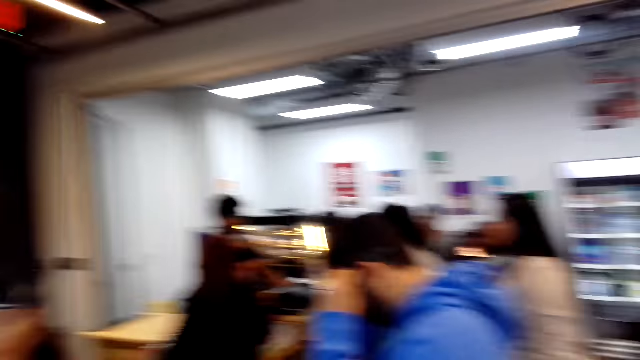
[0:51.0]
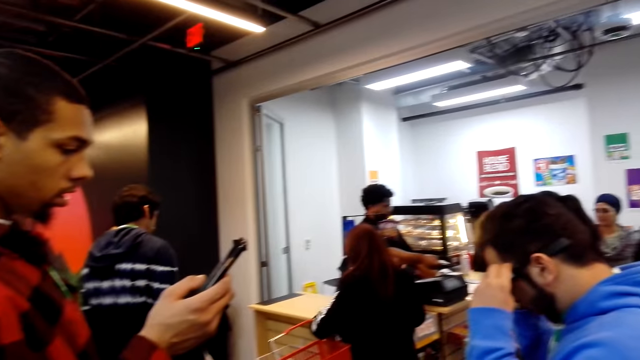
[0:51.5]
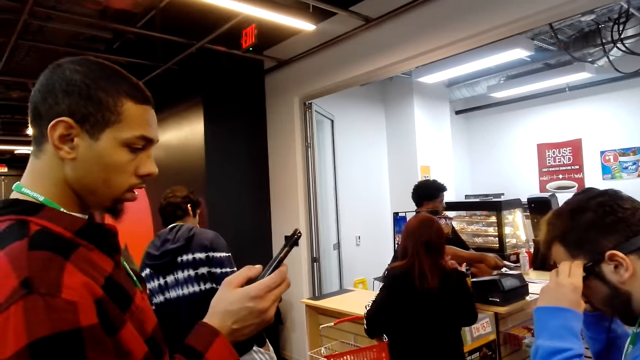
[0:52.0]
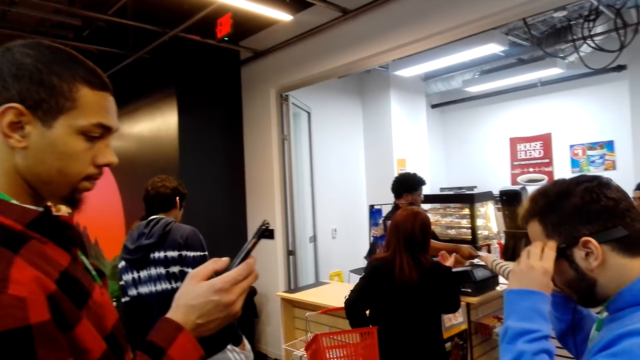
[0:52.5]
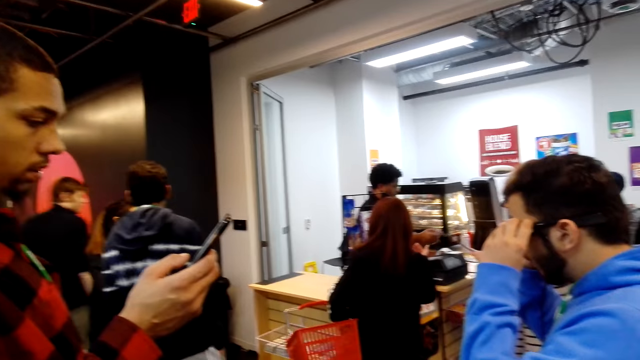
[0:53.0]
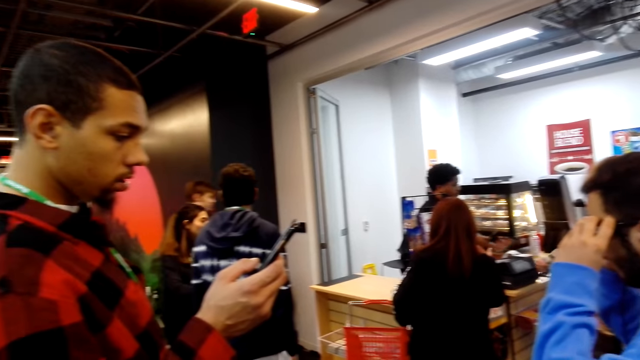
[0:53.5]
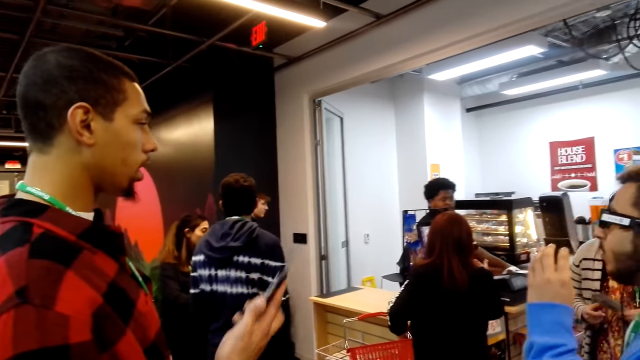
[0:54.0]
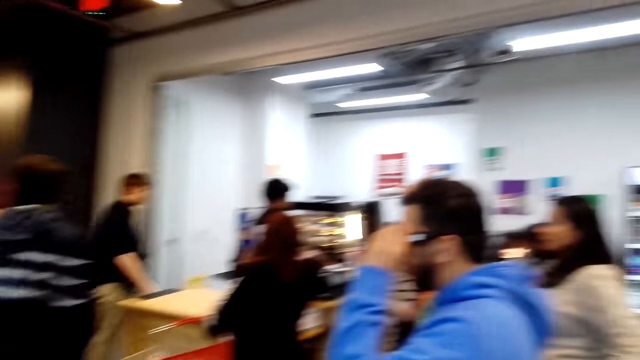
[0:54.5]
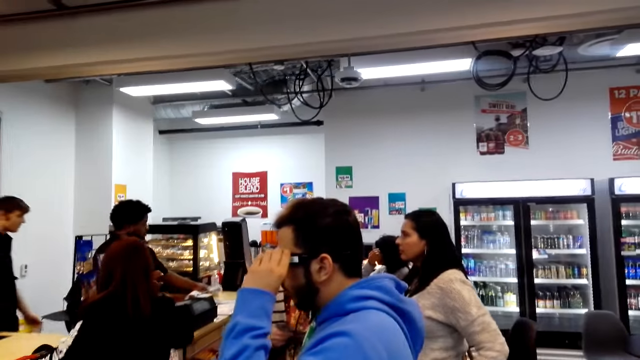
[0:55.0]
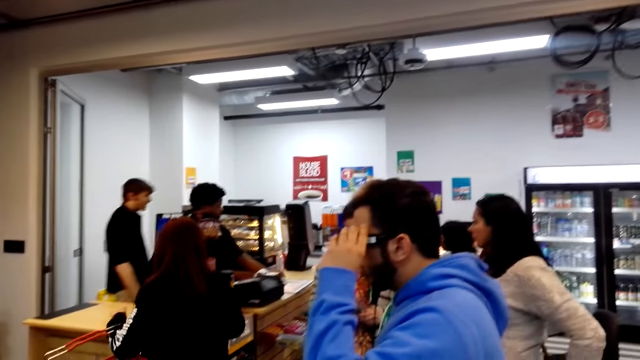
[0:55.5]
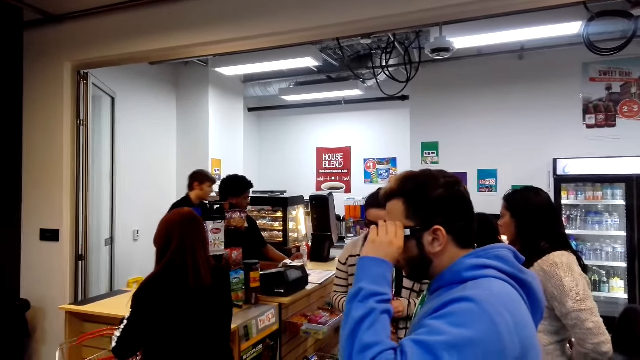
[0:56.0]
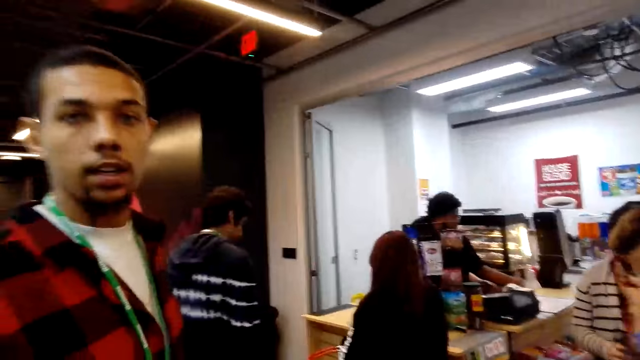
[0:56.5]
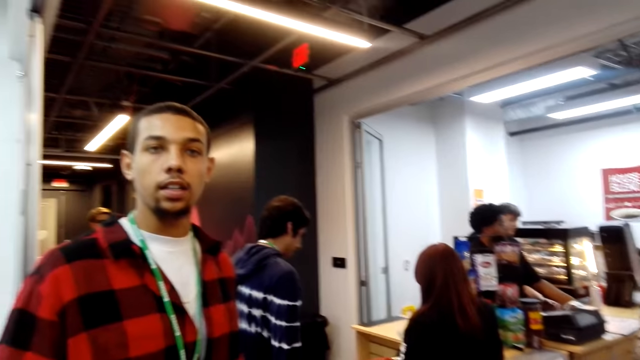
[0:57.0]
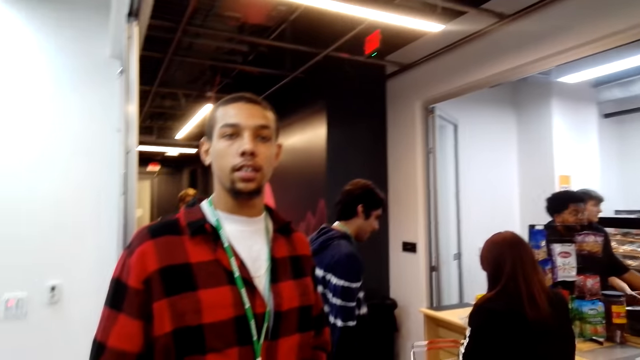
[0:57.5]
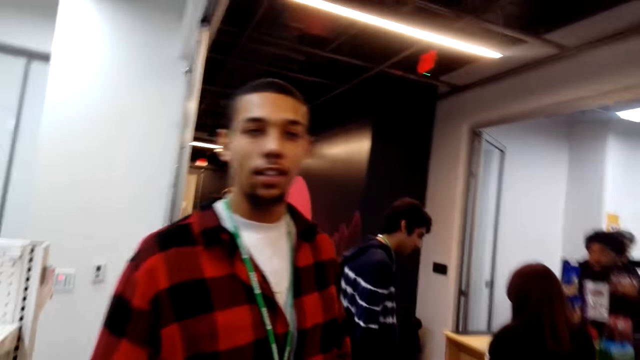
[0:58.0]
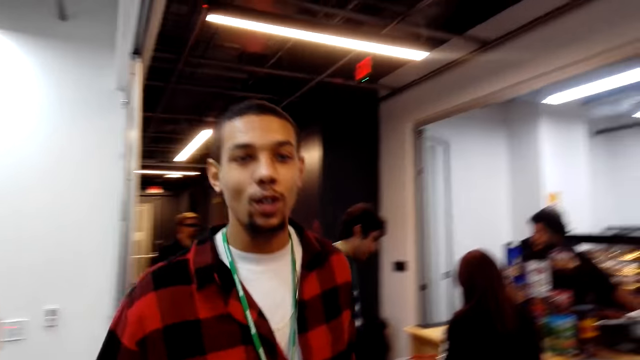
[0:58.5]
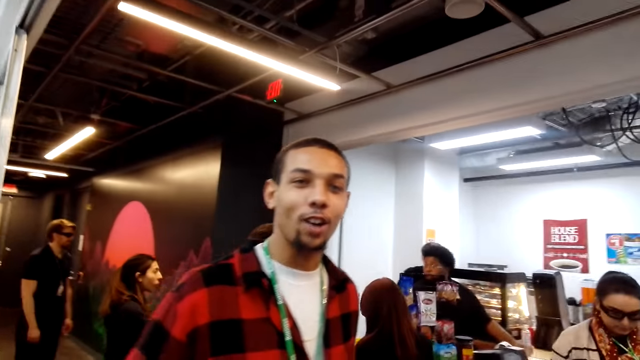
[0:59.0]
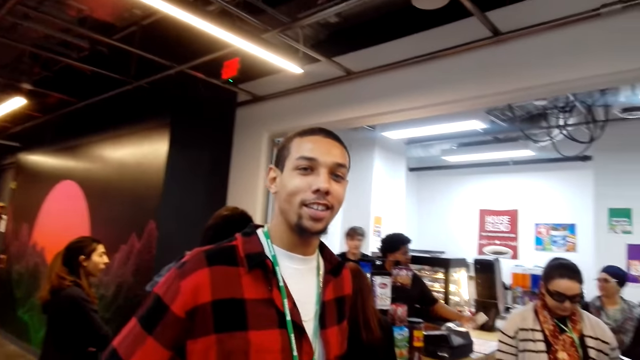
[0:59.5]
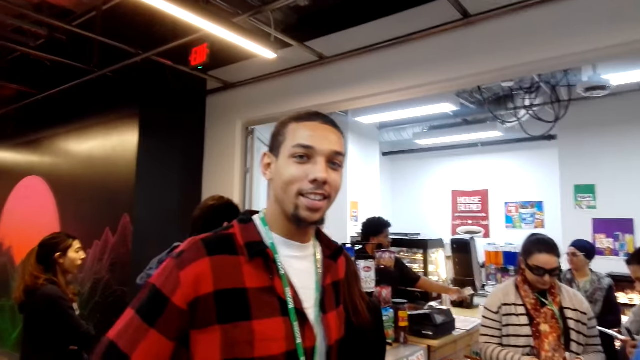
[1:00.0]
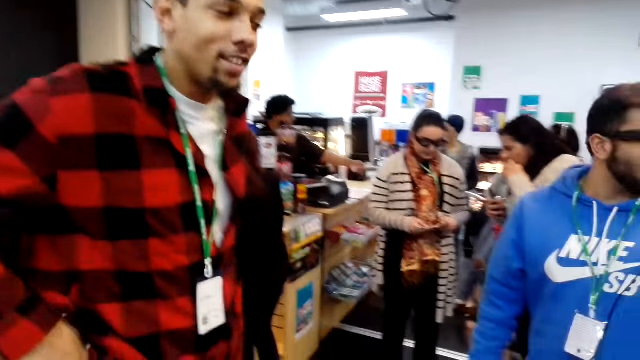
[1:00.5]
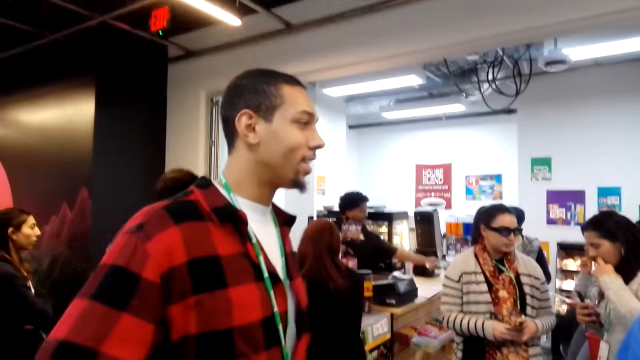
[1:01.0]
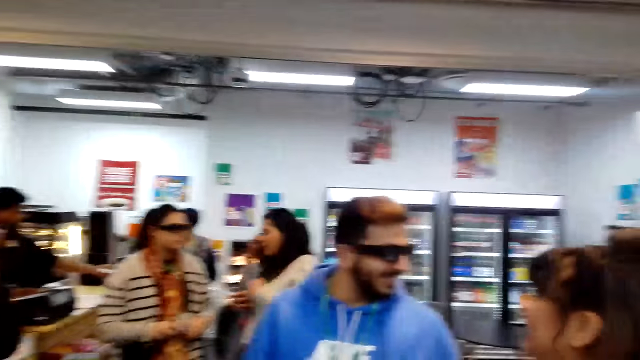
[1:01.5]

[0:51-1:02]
A person puts on the goggles. Another person walks around. A third person walks around. The camera wearer looks around. The second person talks with the camera wearer.

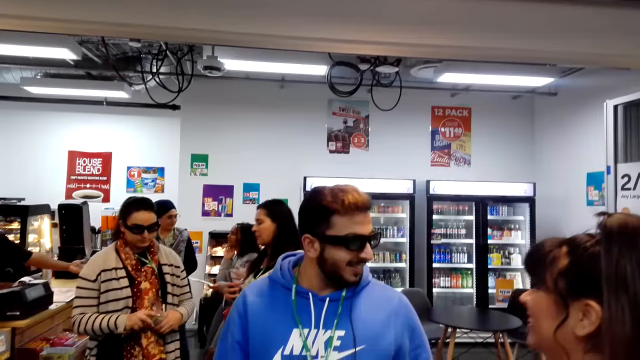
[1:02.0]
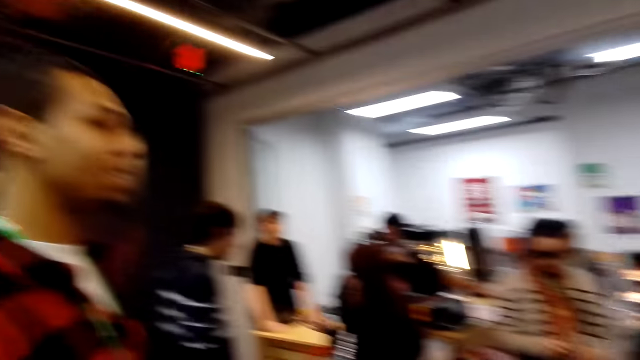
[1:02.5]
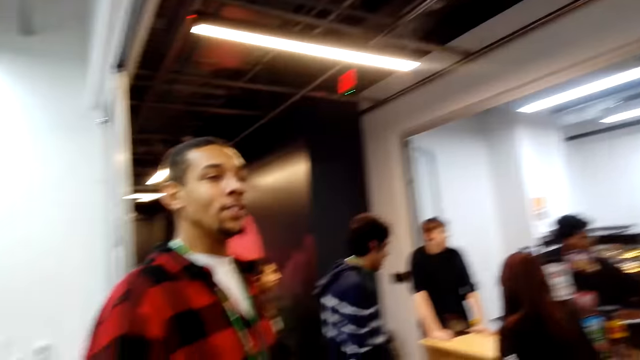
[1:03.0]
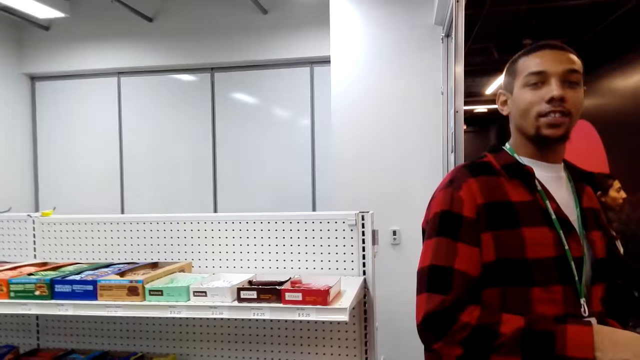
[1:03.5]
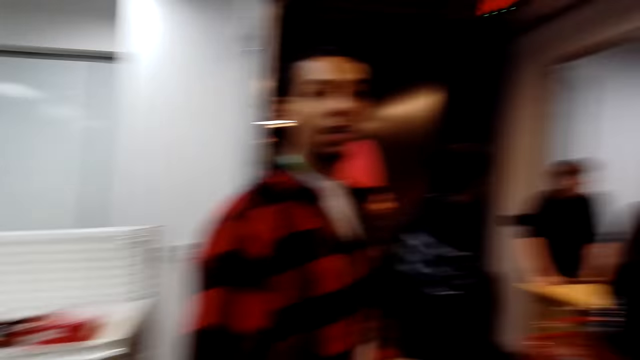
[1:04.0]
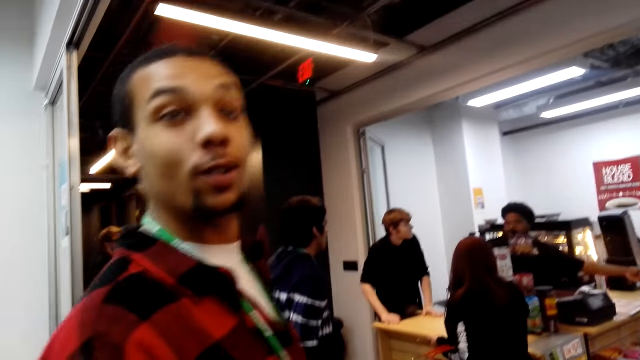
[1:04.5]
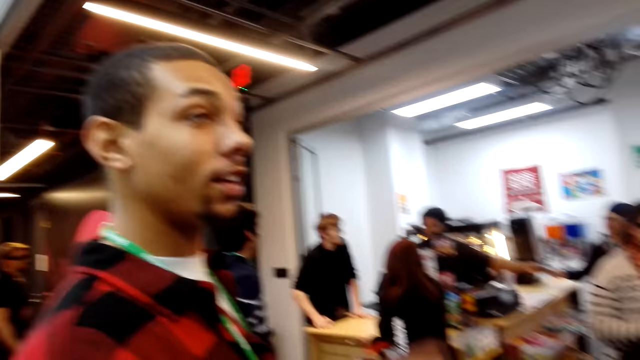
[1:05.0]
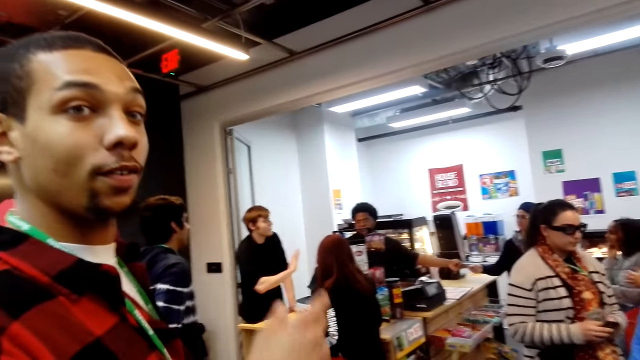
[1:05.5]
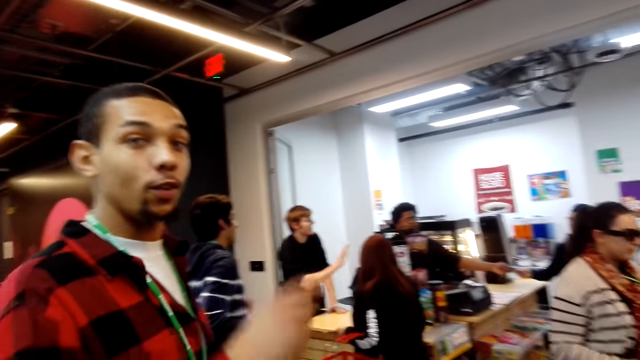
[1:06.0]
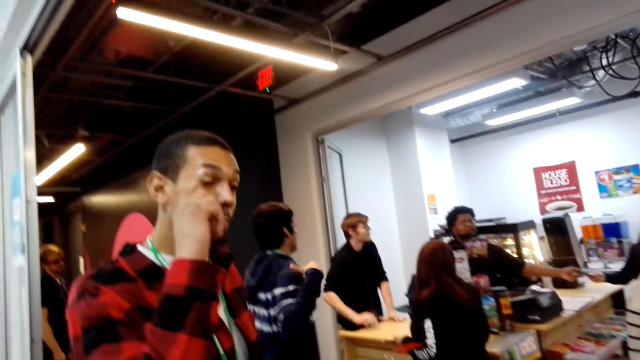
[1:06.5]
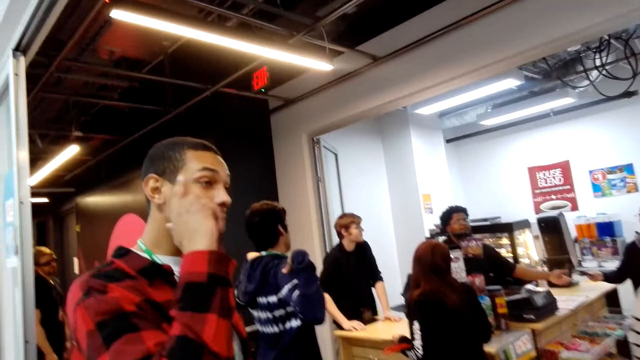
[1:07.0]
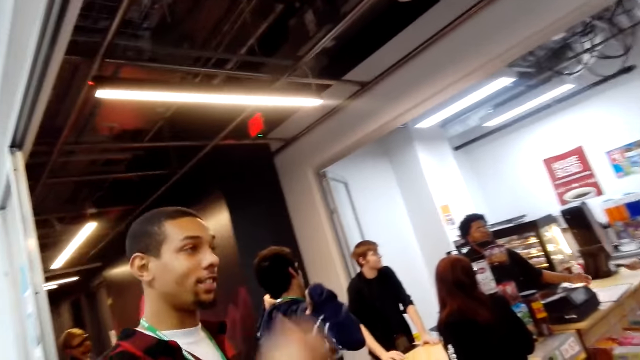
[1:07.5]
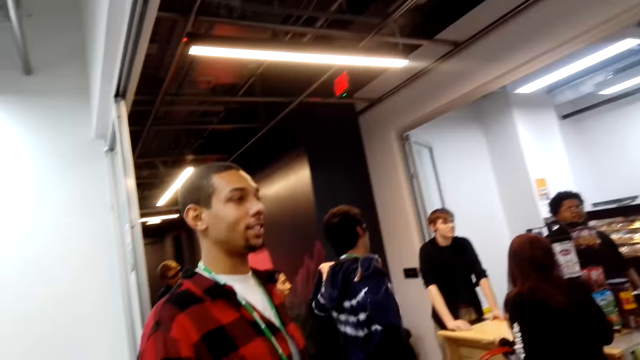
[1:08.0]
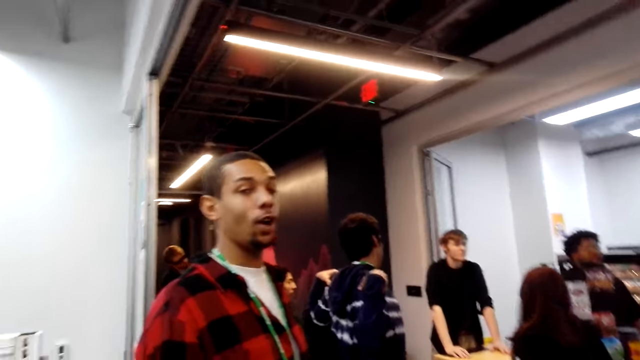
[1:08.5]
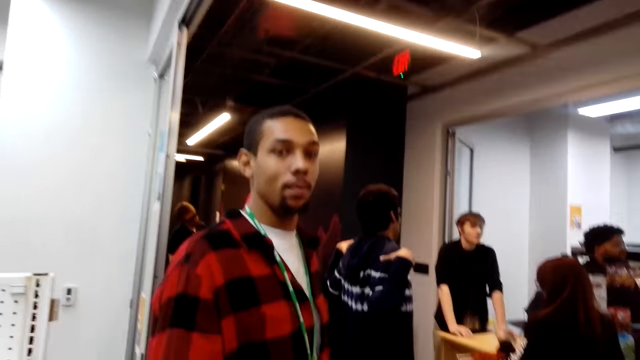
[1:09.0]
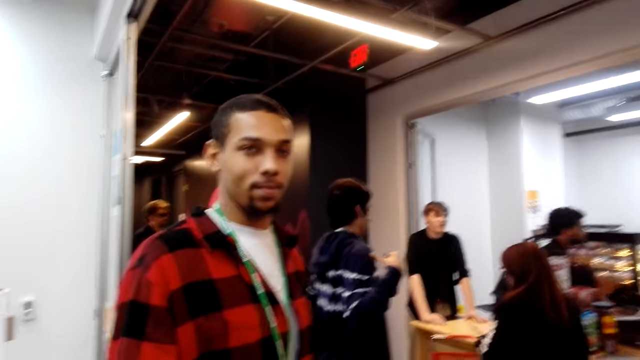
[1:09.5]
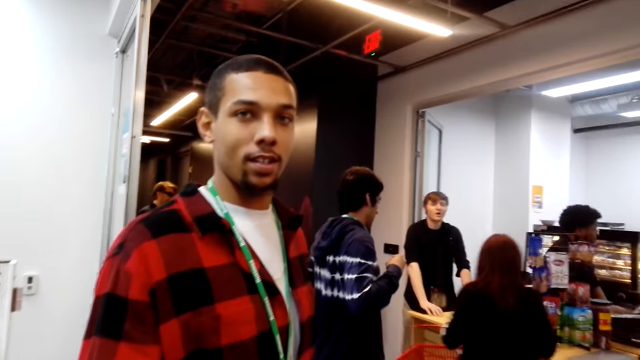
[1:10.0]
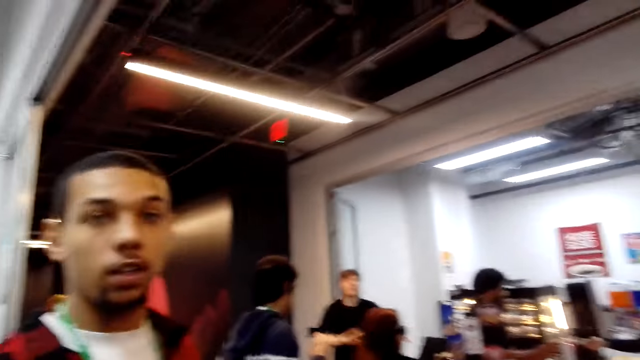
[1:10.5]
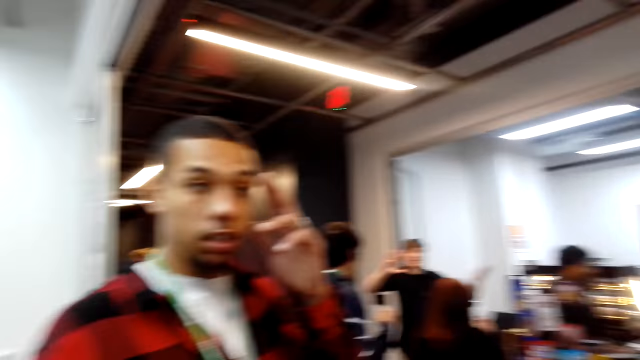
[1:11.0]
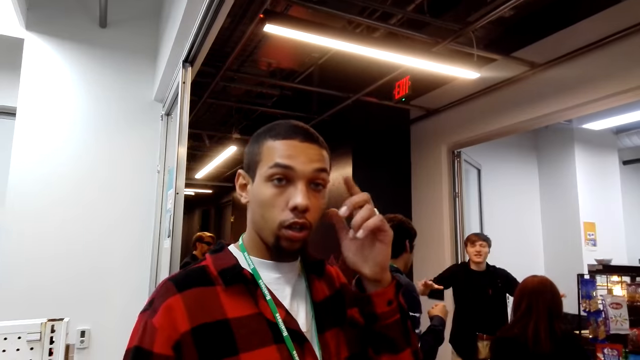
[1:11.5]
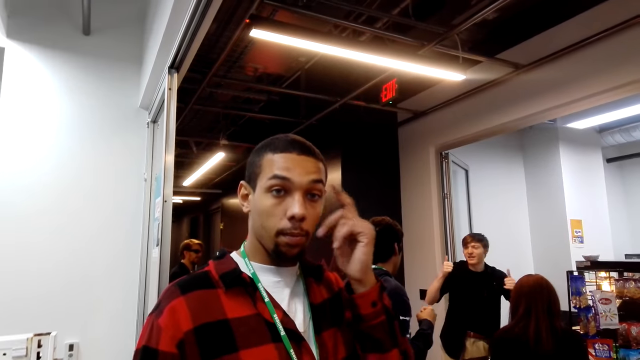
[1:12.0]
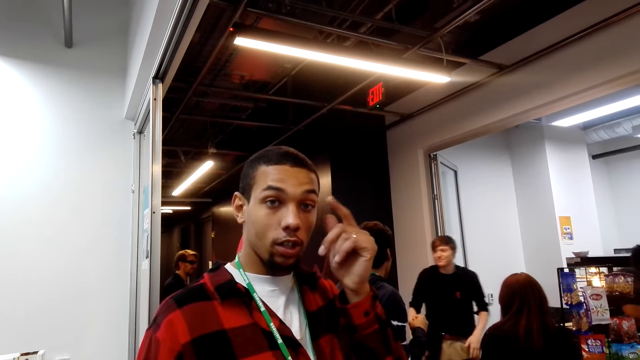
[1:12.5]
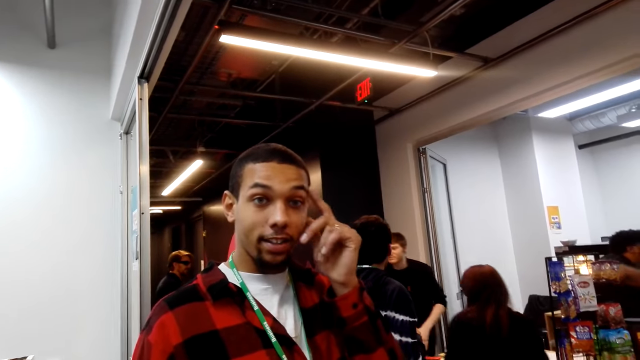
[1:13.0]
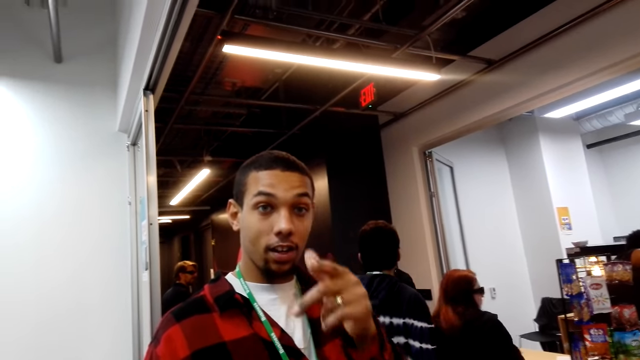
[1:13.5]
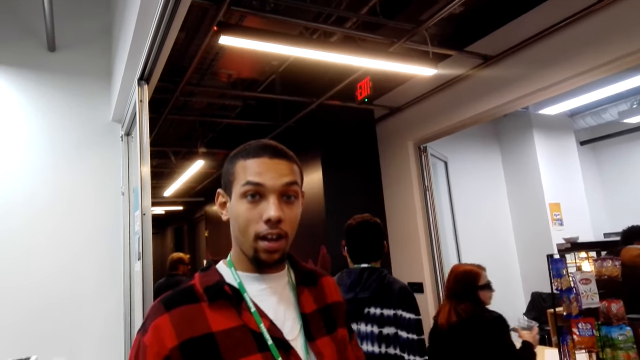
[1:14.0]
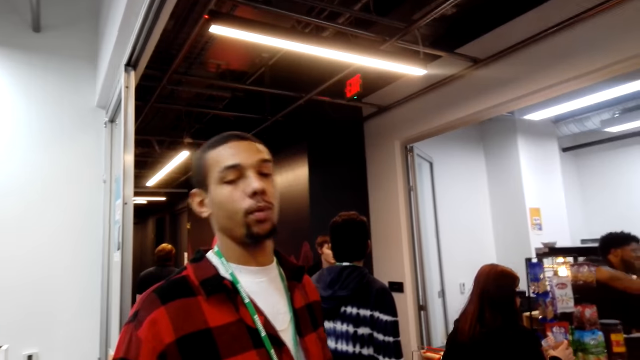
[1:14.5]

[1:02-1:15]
The camera wearer looks around. A person gestures. Another person gives a receipt to a third person. A fourth person stretches. The second person calculates items in the counter. A fifth person leans hands on the counter and gestures. The first person gestures at the camera wearer. The fifth person walks around.
